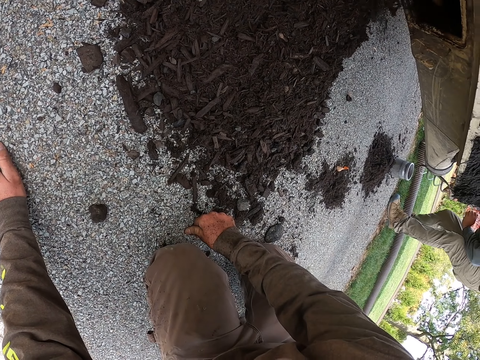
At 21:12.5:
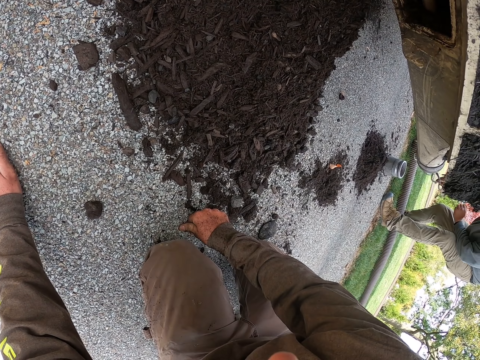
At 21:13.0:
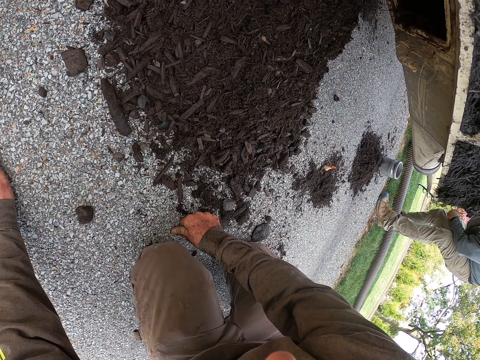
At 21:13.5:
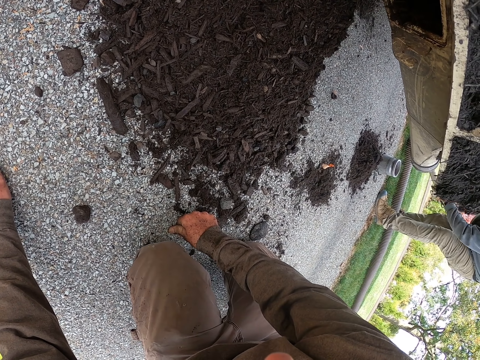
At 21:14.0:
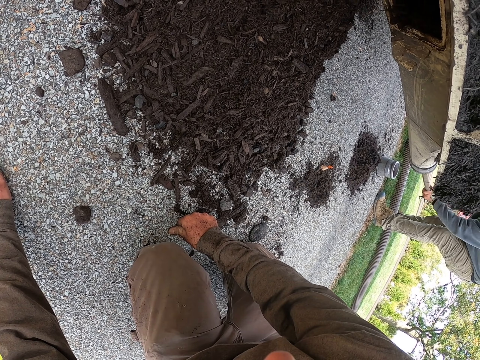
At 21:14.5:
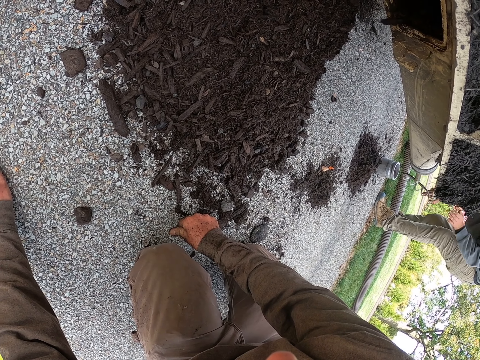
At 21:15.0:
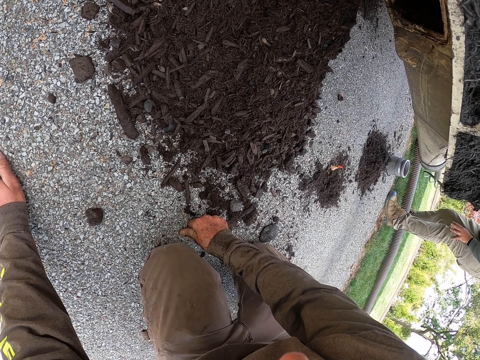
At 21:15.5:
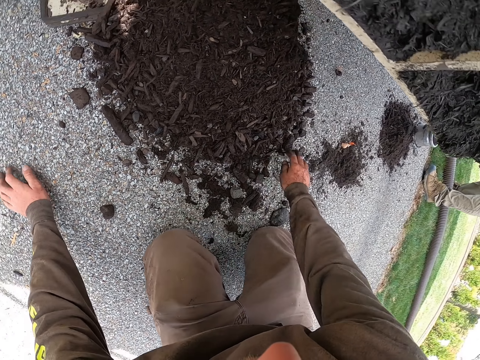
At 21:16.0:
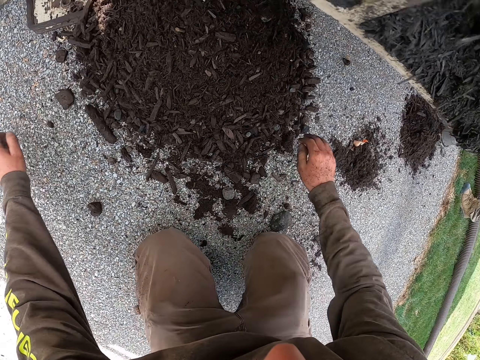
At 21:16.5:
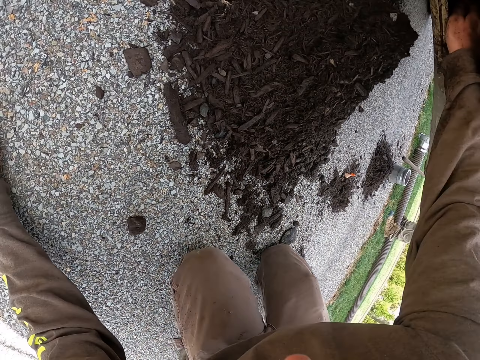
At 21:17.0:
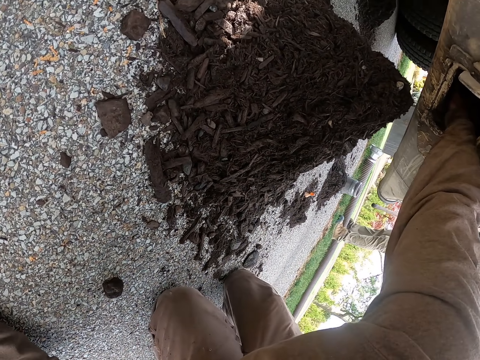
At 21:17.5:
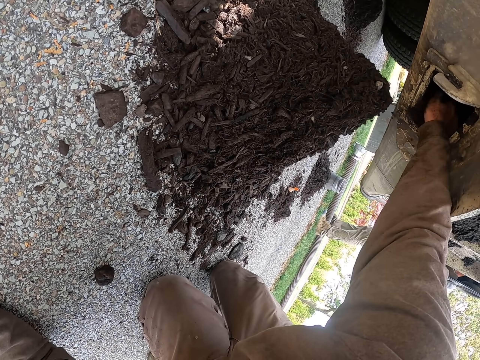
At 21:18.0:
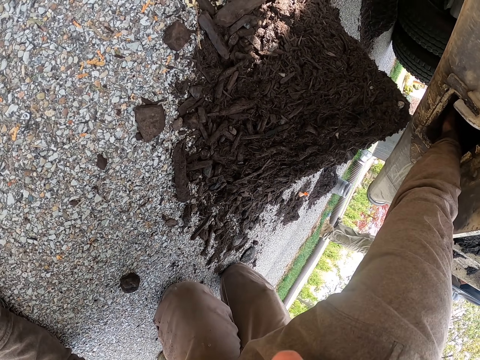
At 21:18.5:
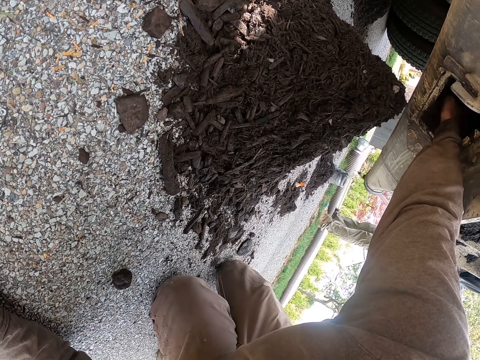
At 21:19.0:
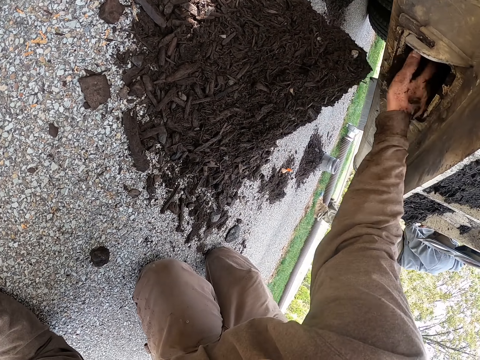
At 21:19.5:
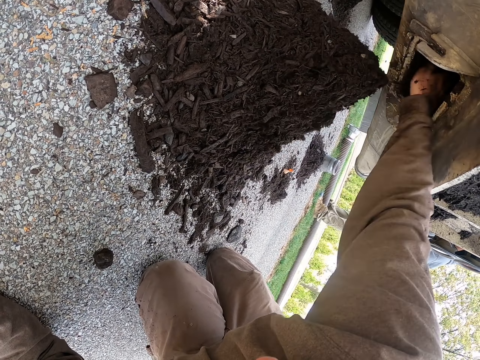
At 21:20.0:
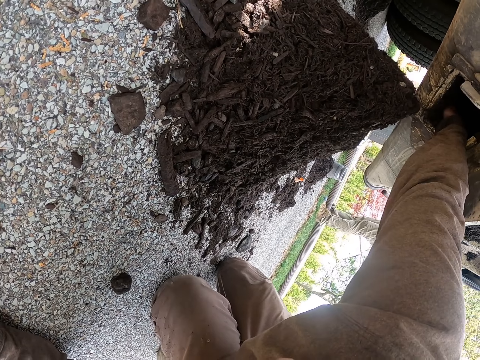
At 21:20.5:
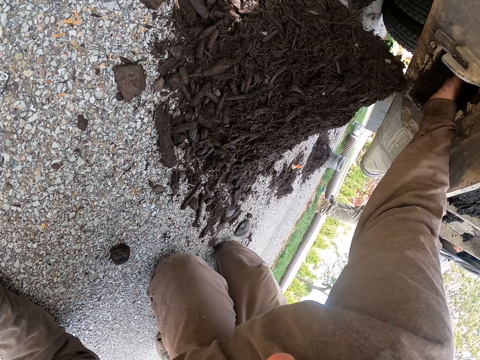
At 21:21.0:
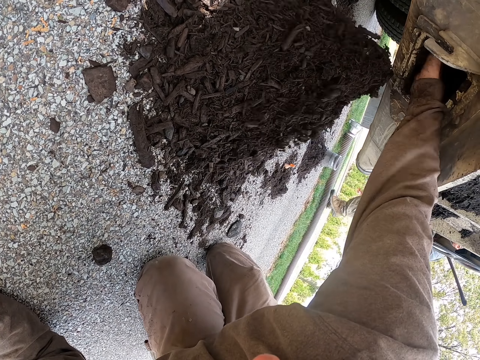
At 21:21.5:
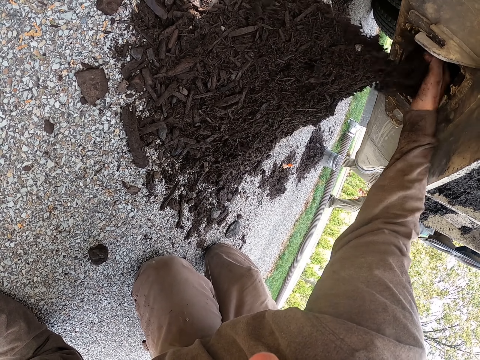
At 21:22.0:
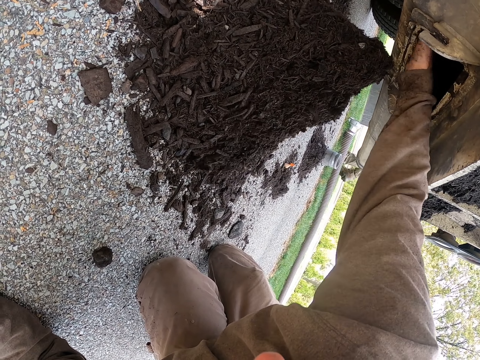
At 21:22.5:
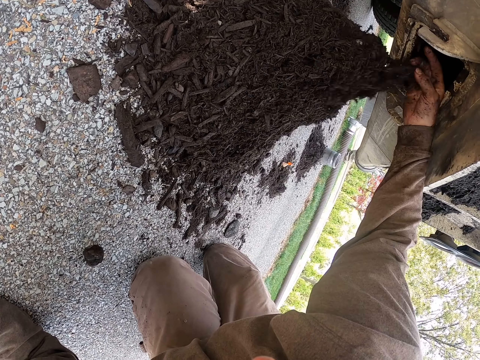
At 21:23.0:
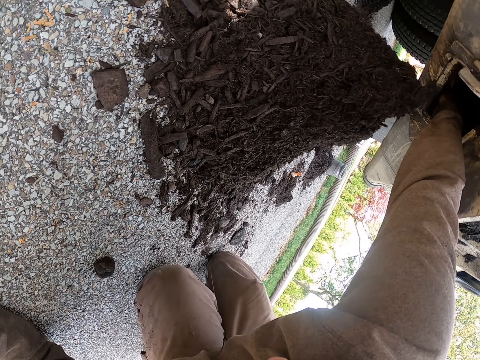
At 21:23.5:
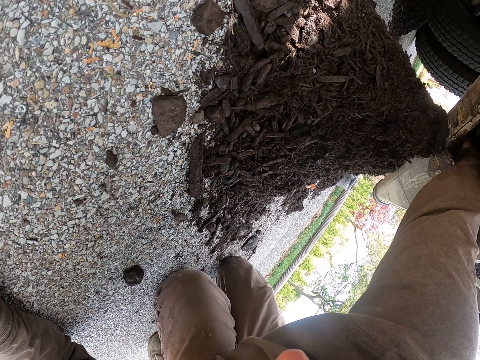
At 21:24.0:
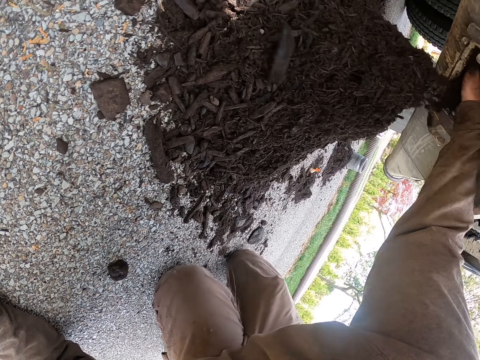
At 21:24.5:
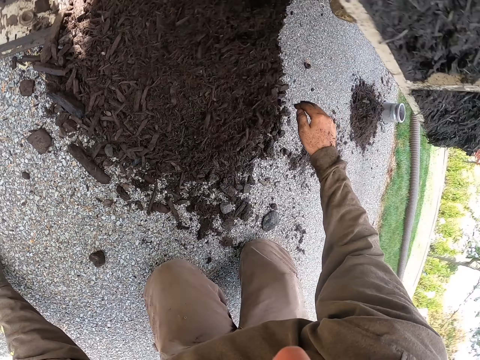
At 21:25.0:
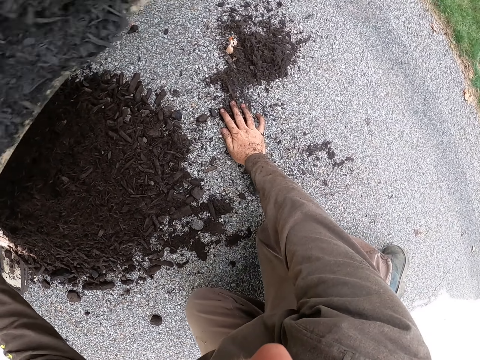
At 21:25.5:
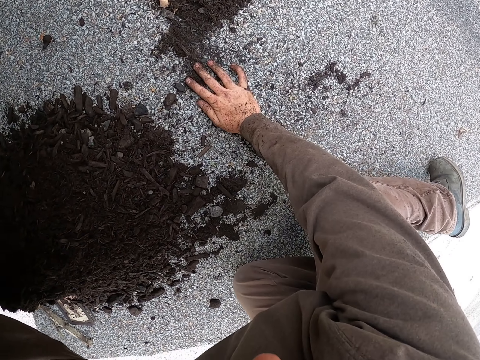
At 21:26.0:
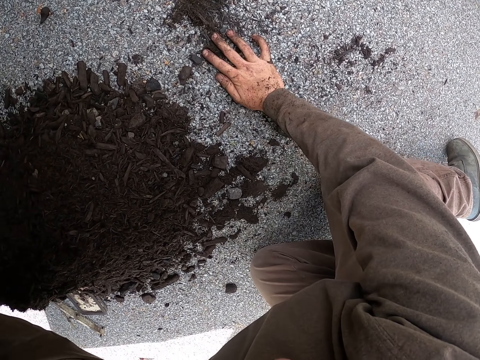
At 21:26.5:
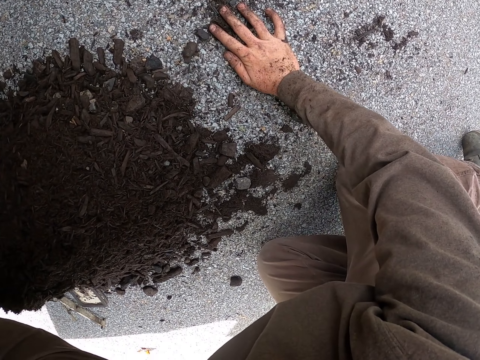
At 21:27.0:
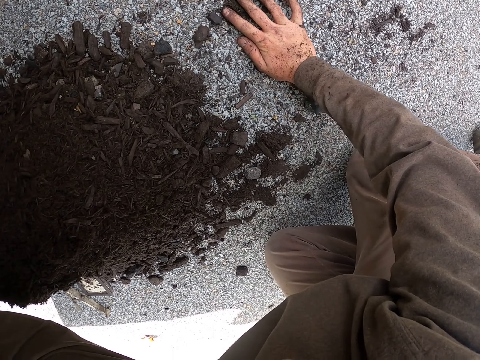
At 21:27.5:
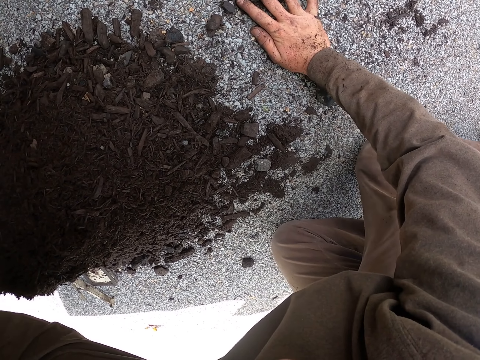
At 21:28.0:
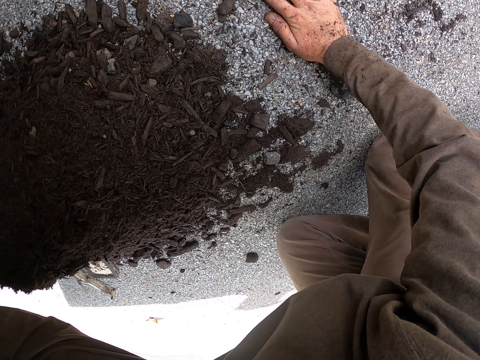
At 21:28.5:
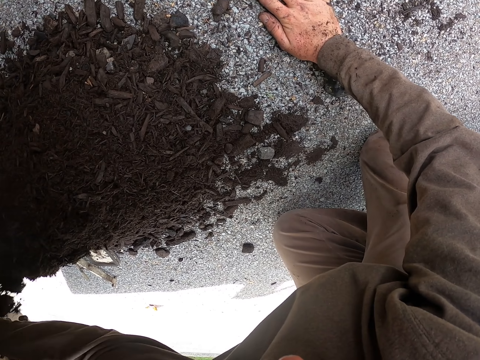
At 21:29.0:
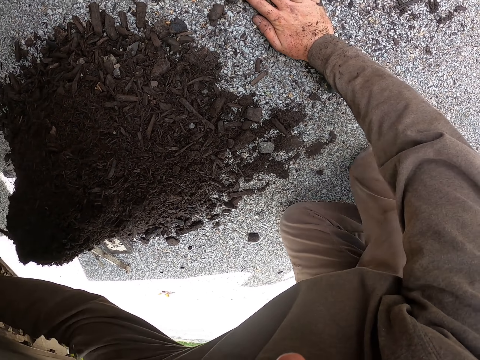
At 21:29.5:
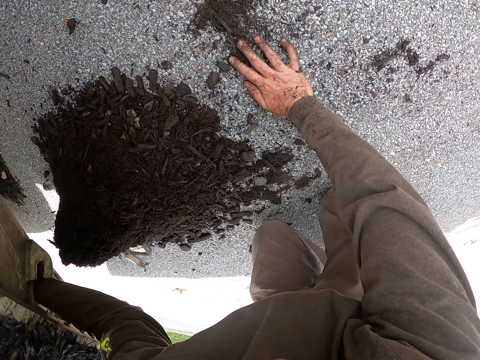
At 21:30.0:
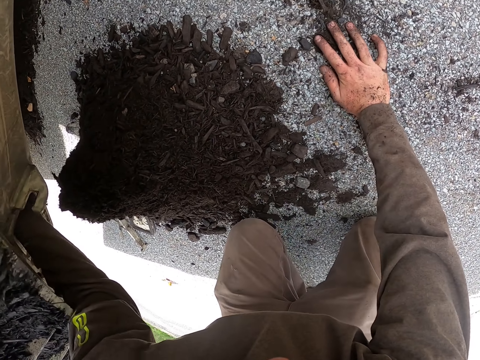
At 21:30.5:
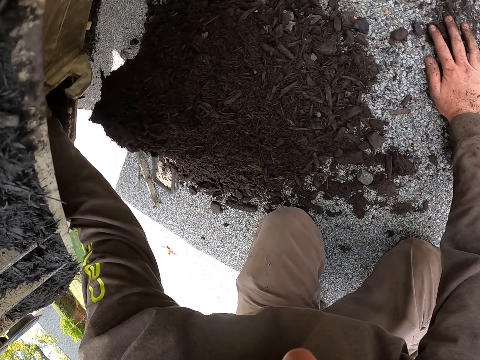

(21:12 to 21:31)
A person inserts a pole in a metal. The camera wearer looks around. He removes coal from the vehicle with his hand. He removes coal from the vehicle with his hand again.

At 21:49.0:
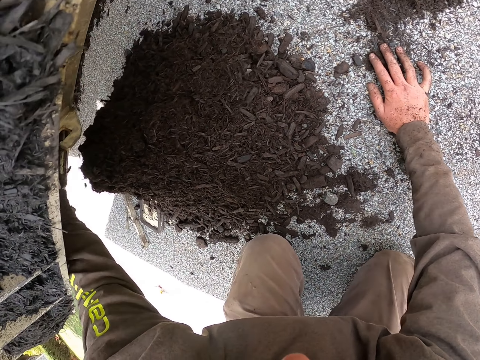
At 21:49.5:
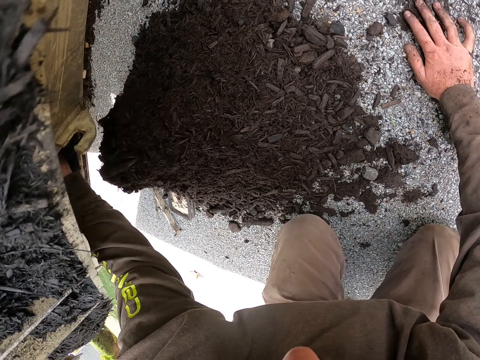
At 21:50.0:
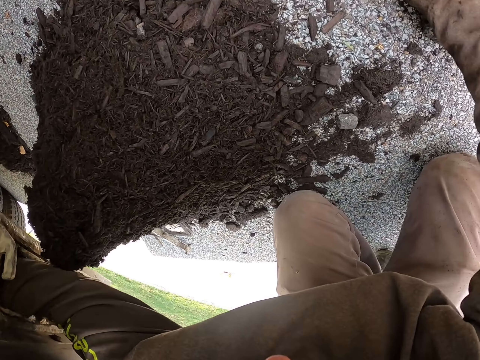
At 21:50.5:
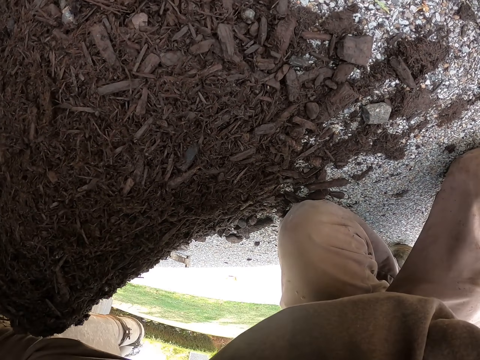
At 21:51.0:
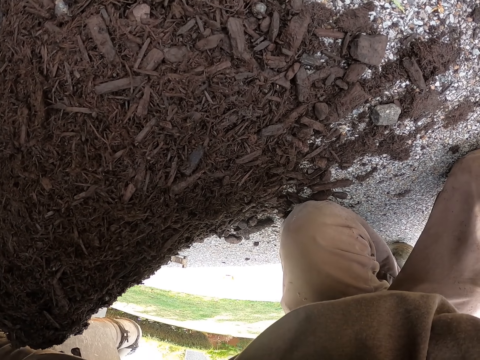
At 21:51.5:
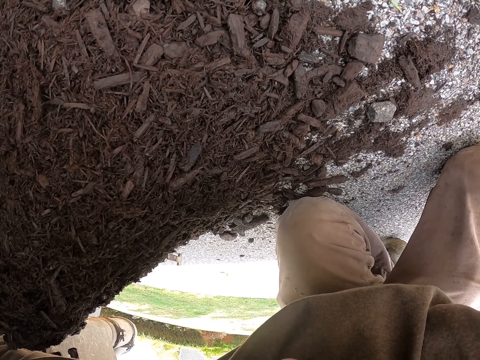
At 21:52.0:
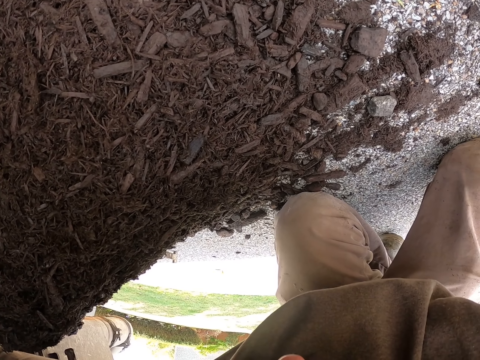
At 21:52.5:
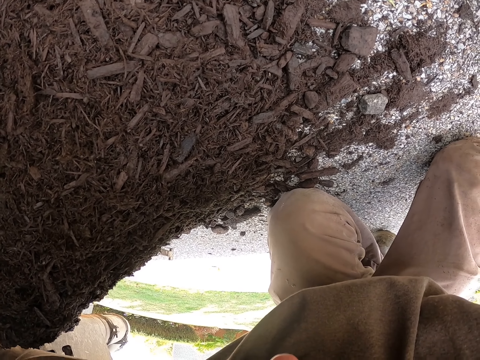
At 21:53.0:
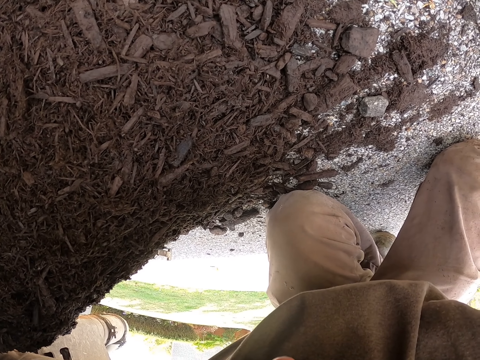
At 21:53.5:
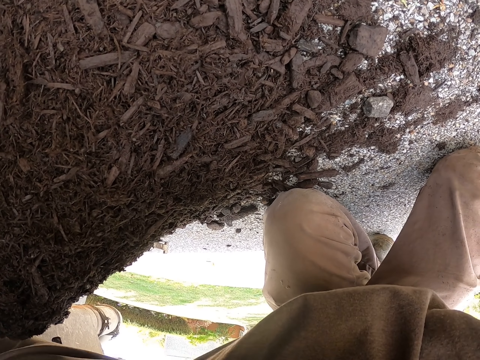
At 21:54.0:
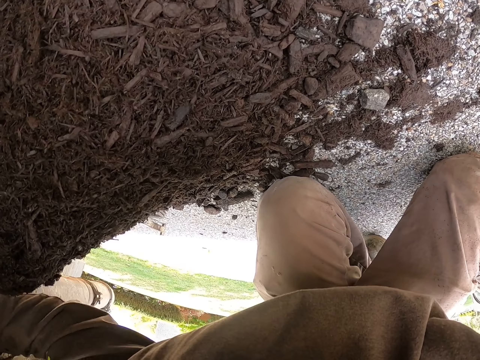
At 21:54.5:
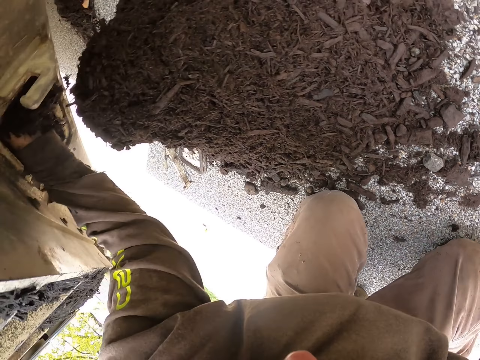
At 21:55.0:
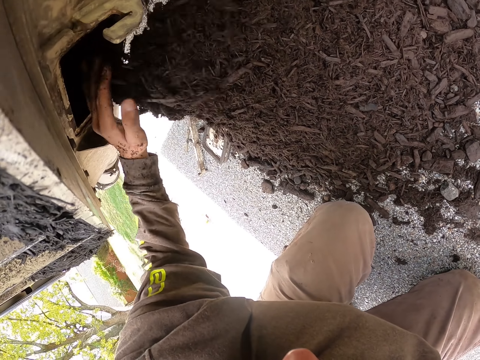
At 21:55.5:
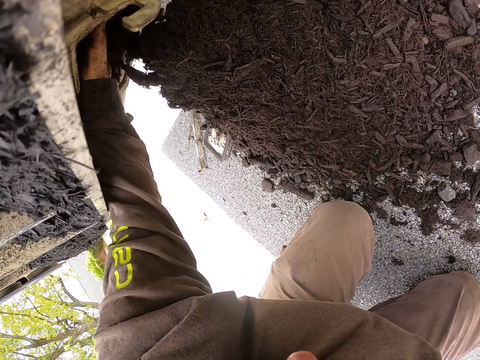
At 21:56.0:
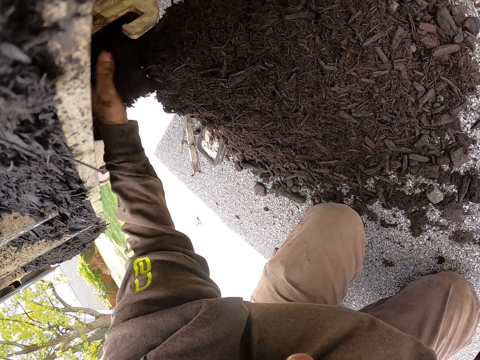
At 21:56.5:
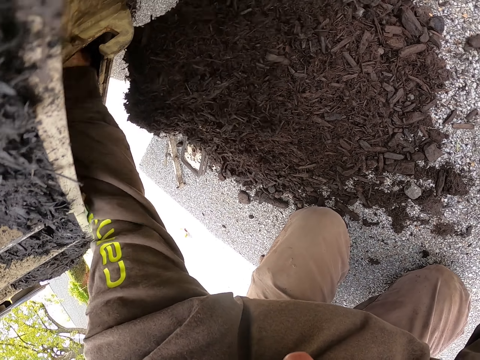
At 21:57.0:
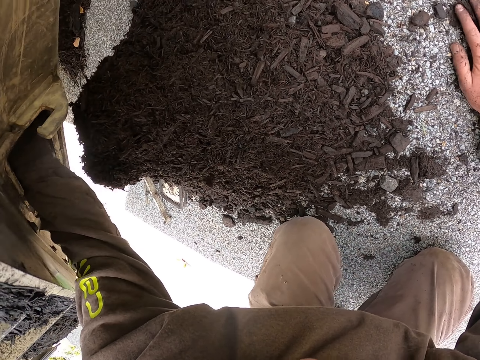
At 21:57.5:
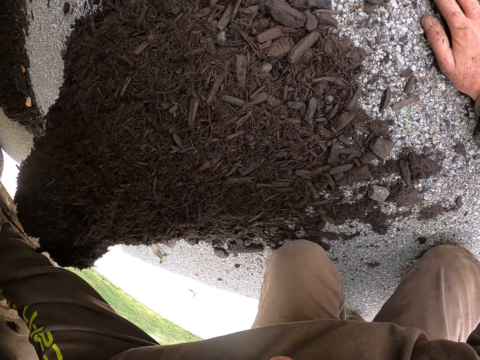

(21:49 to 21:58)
The camera wearer stares at the coal. He removes coal from the vehicle with his hand.
